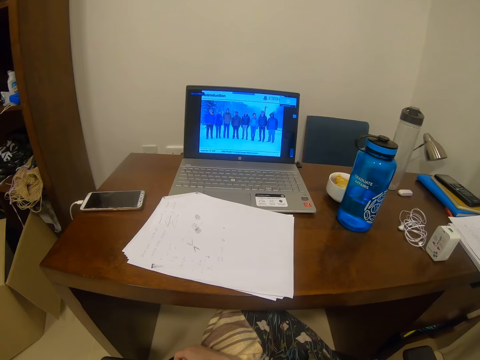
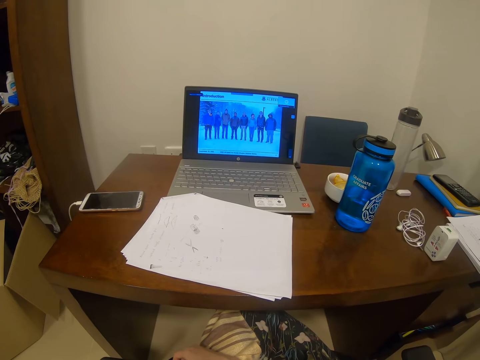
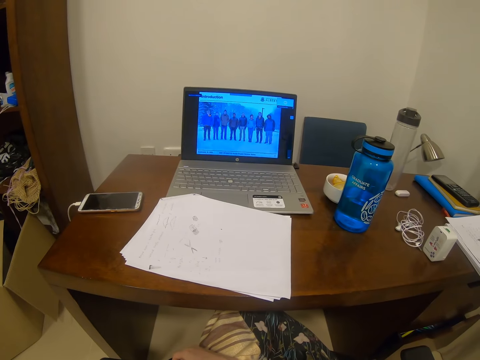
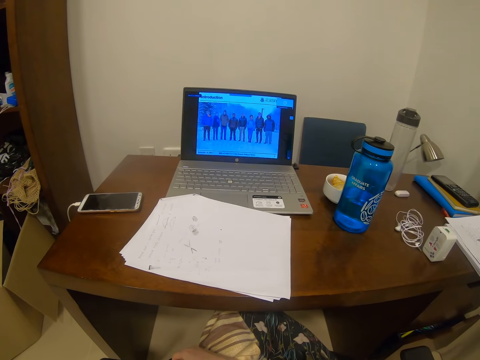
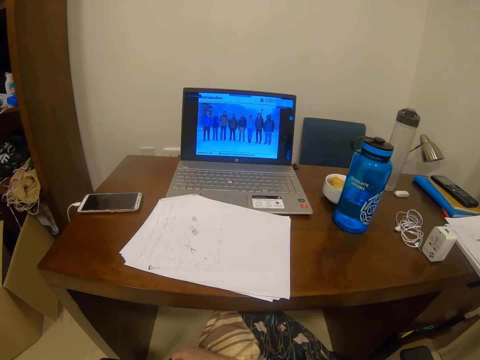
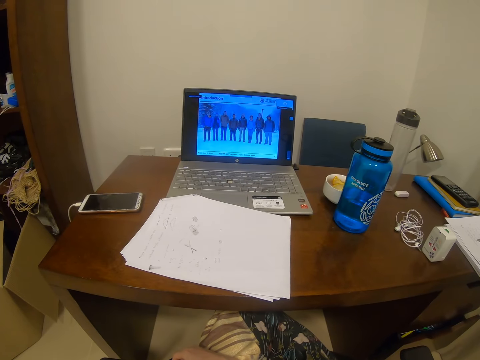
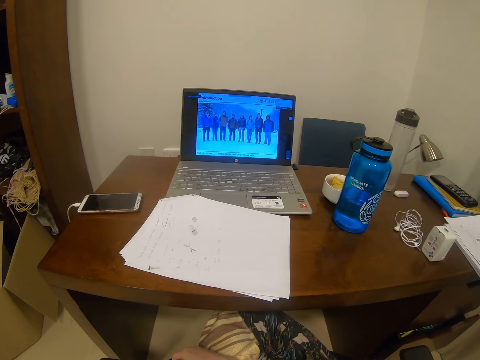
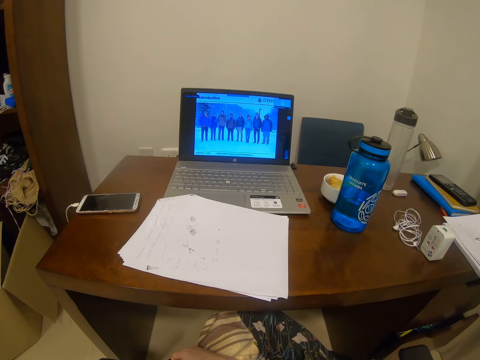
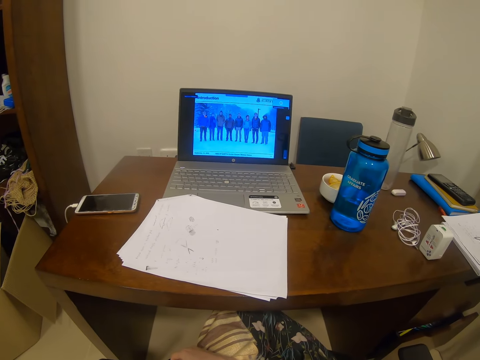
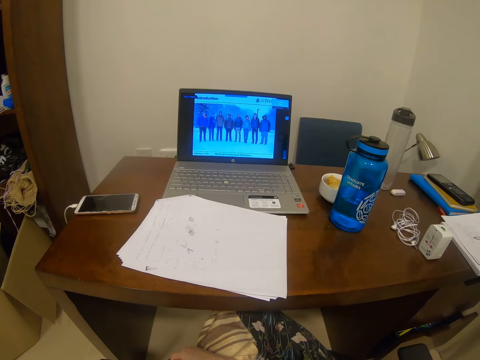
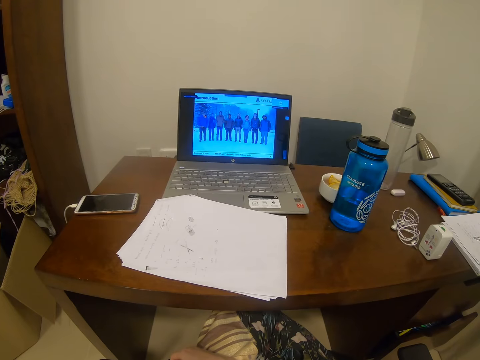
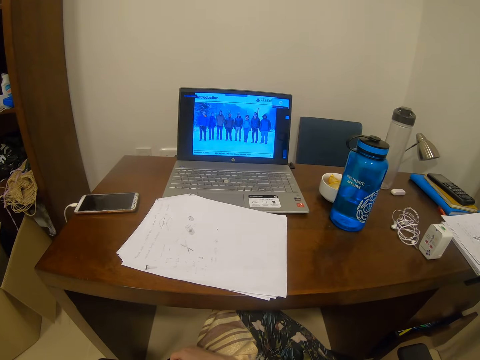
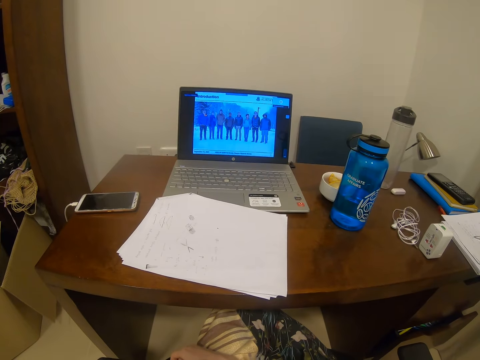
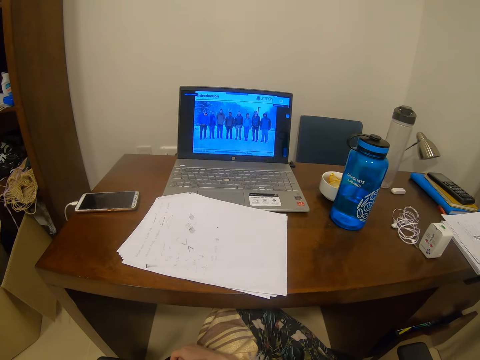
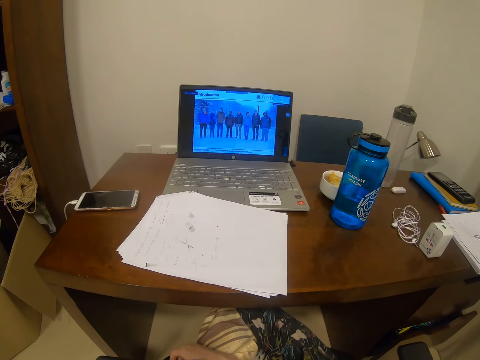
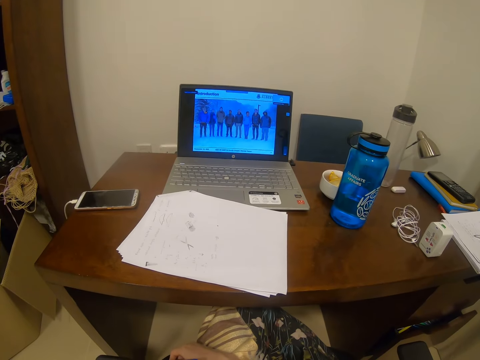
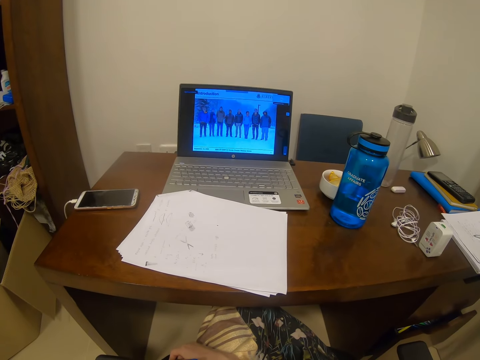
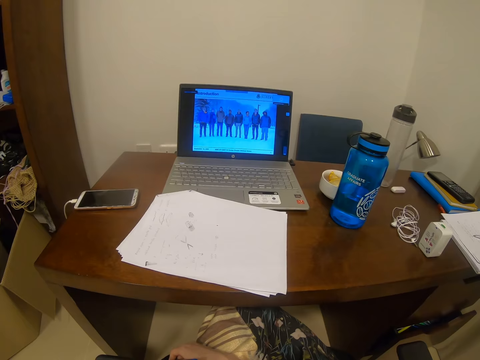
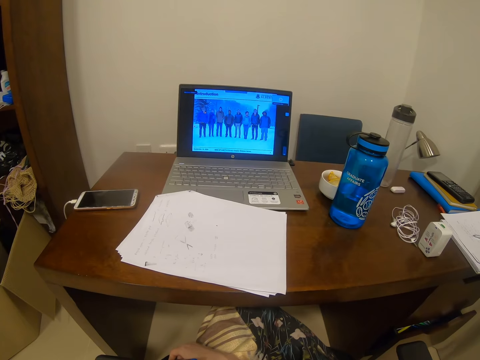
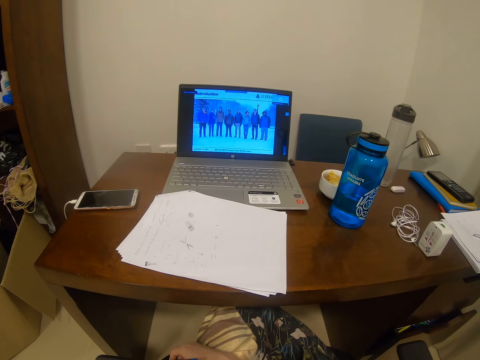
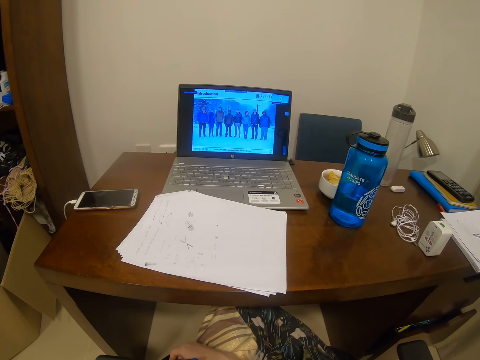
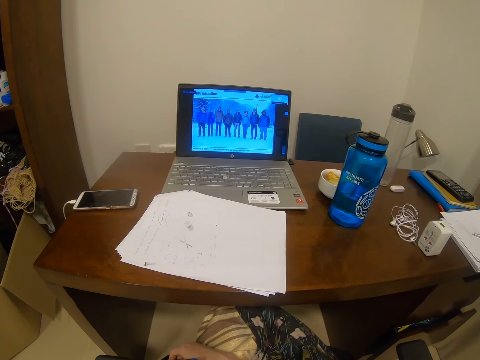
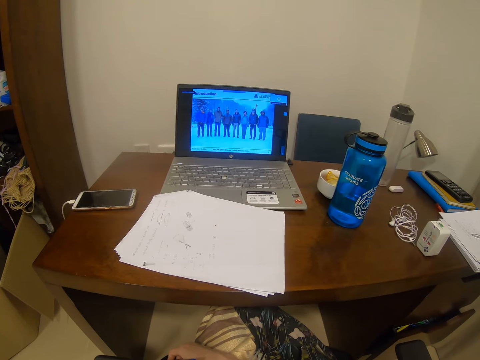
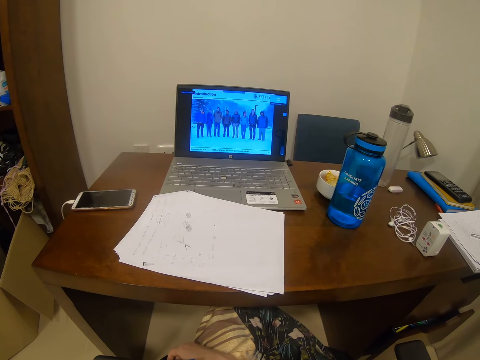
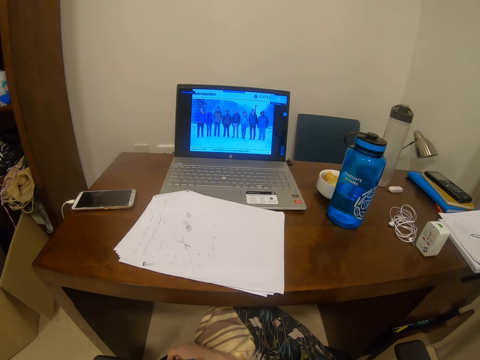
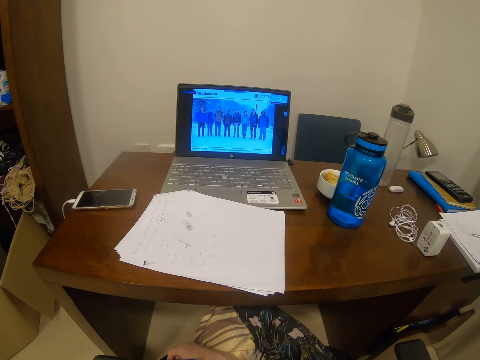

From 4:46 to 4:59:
The camera wearer looks at the laptop. They look at the laptop again.

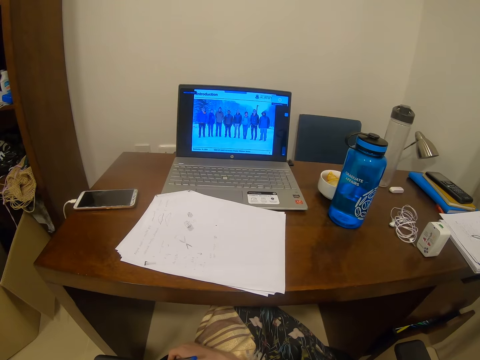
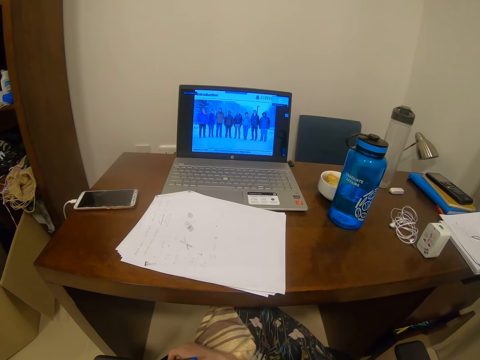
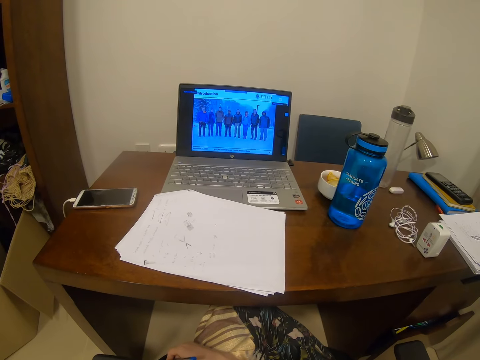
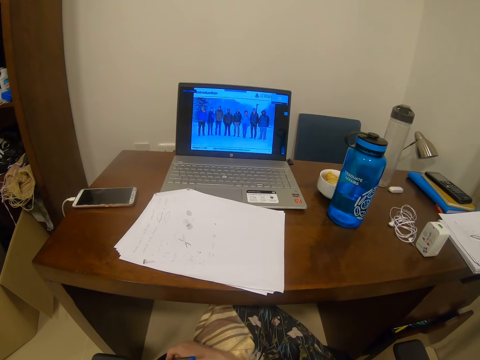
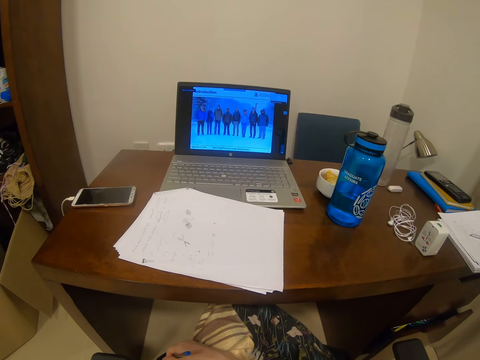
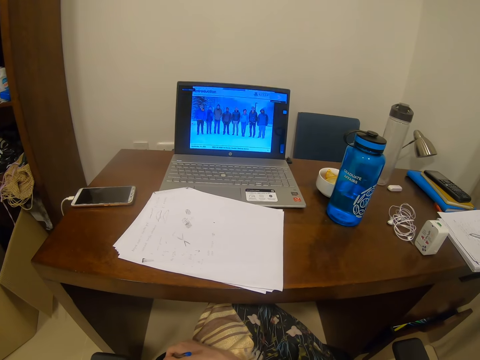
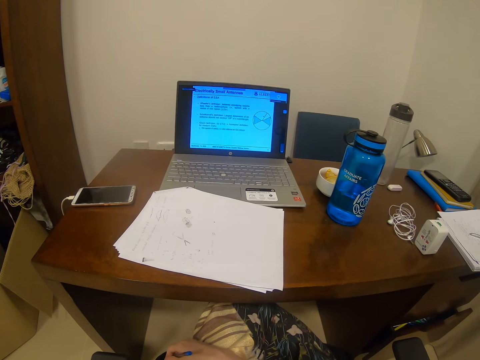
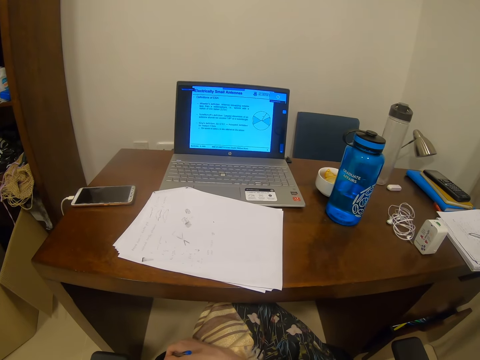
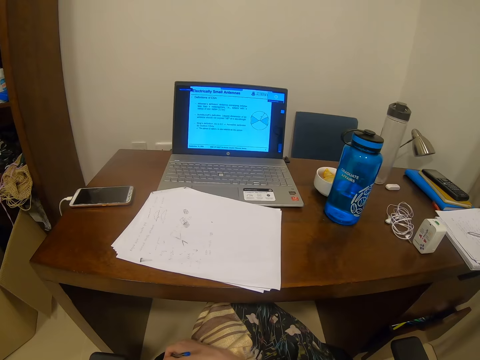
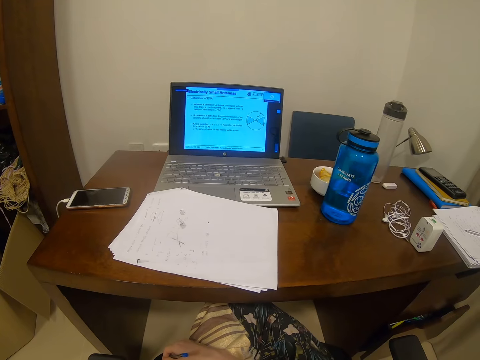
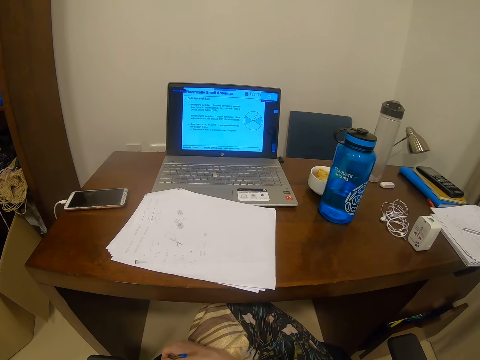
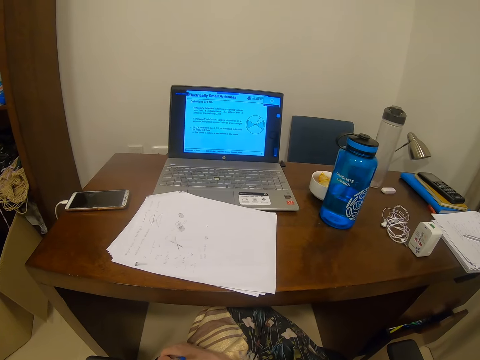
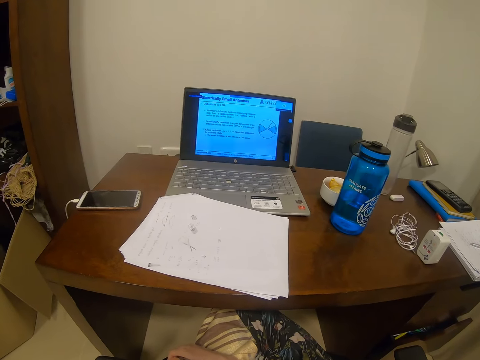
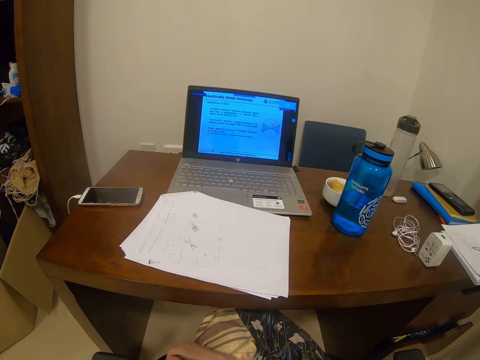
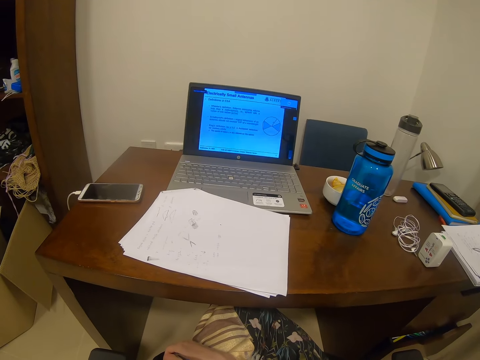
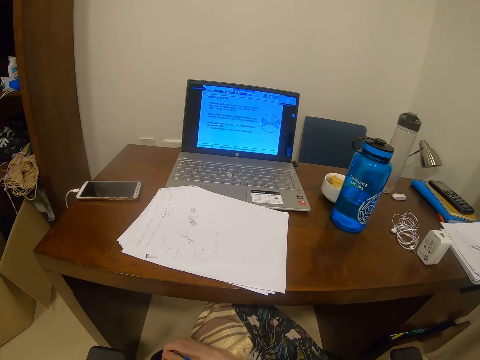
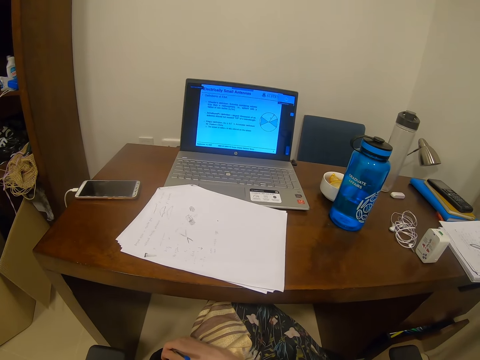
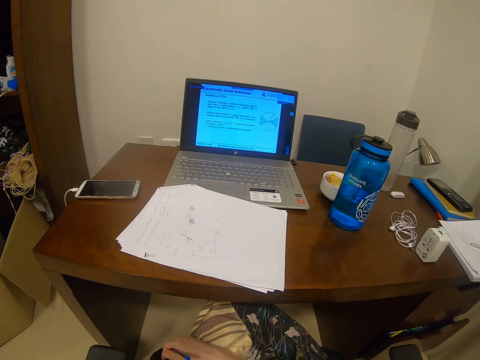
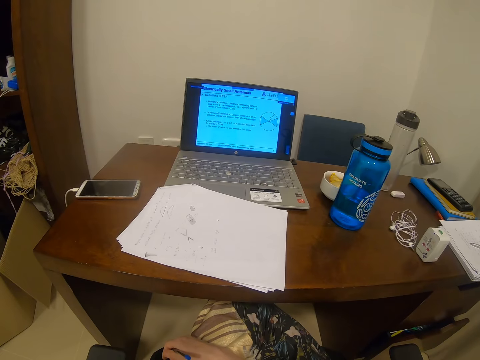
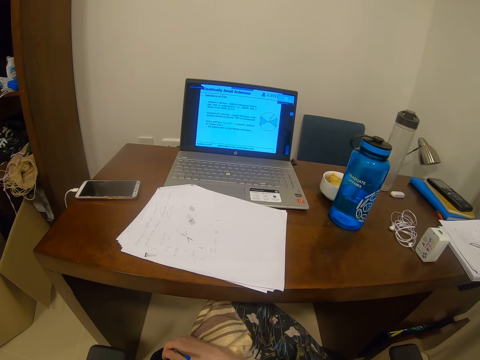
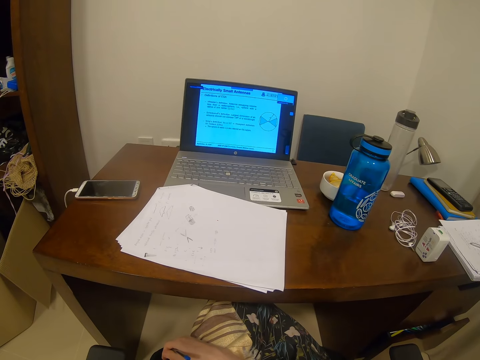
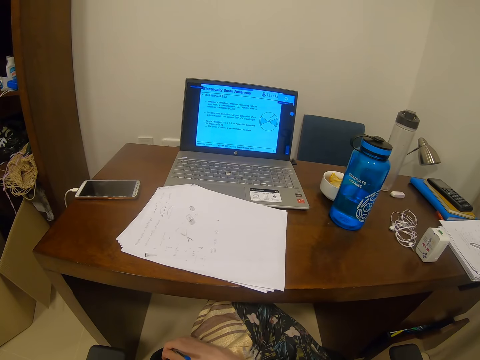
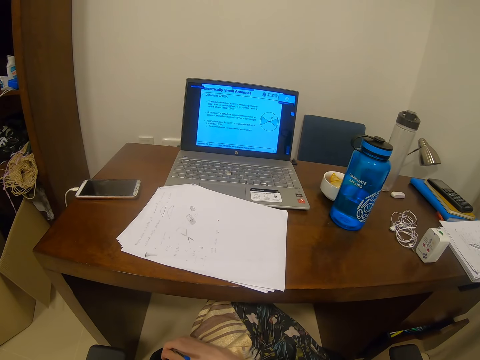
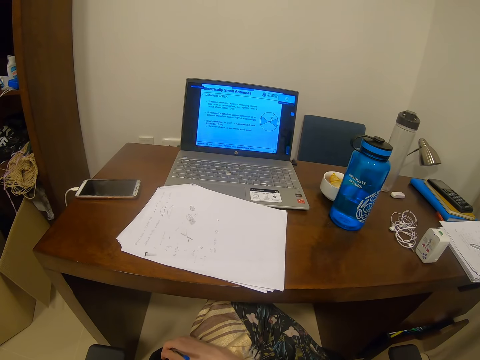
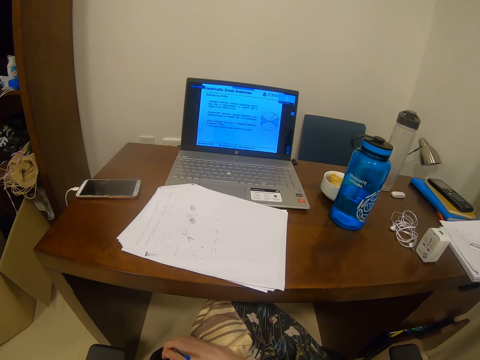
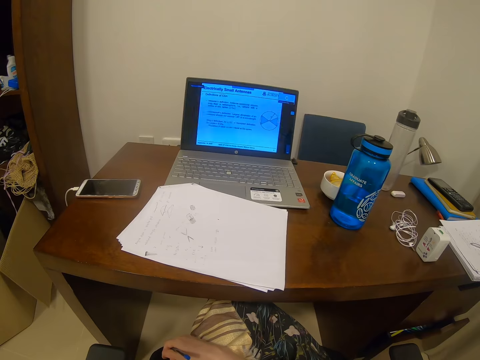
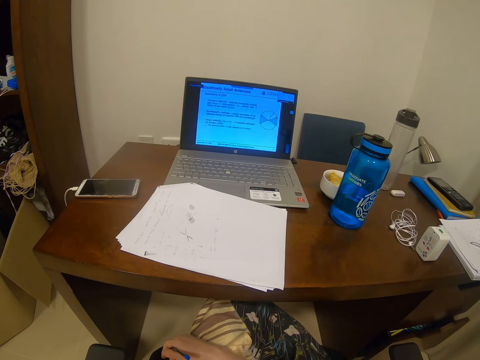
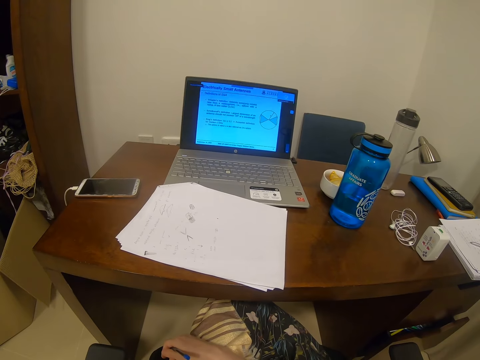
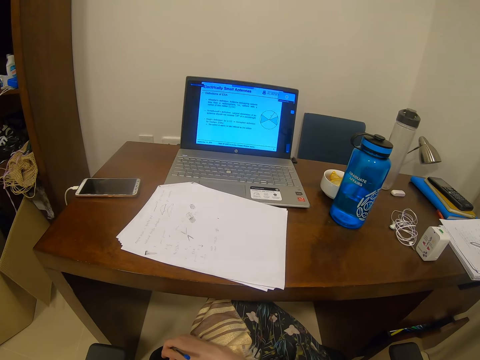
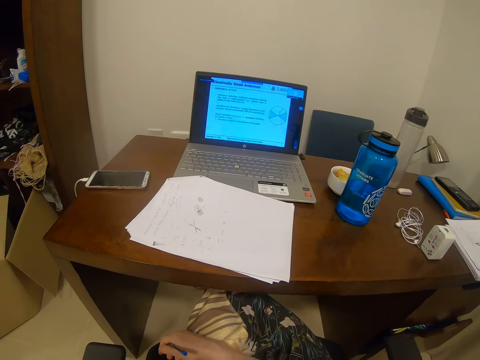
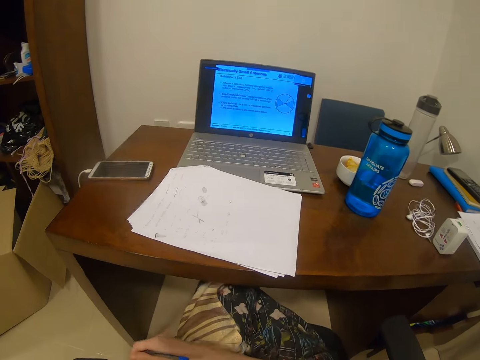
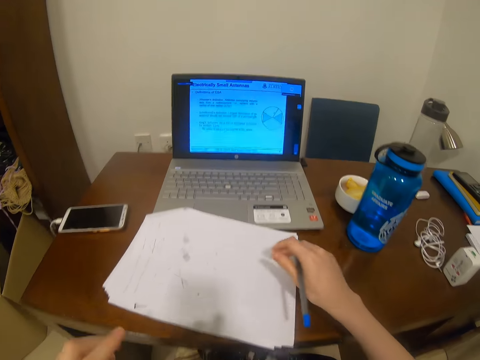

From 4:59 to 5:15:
The camera wearer looks at the laptop. They look at the laptop again.
